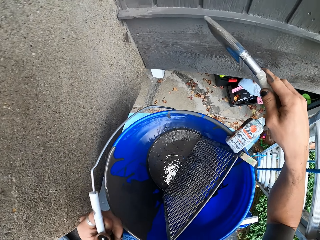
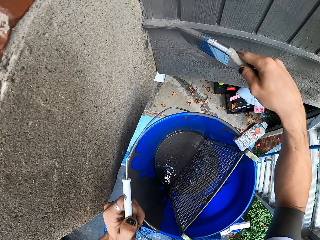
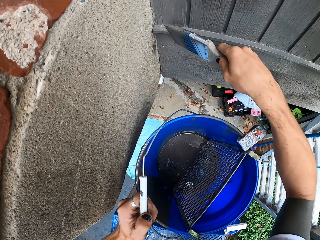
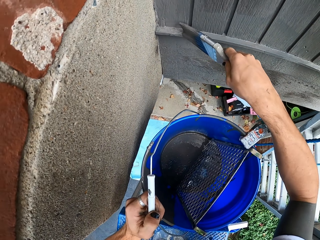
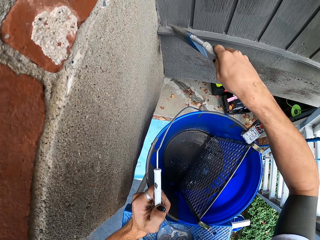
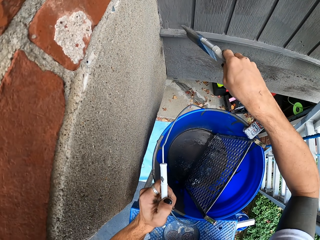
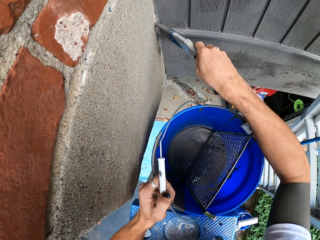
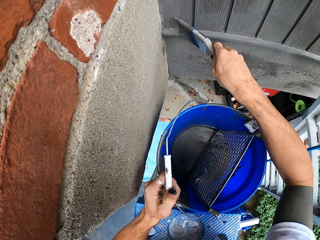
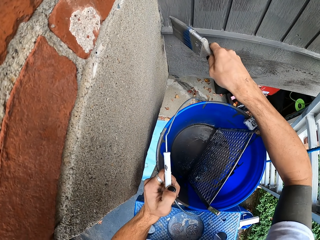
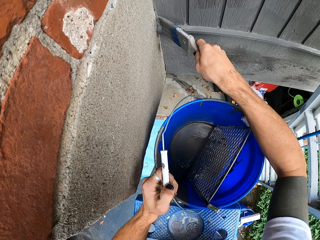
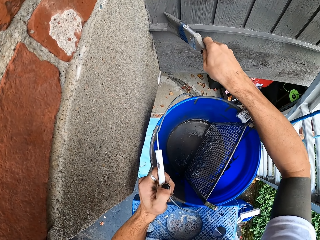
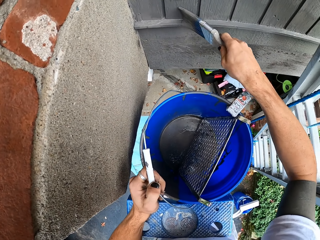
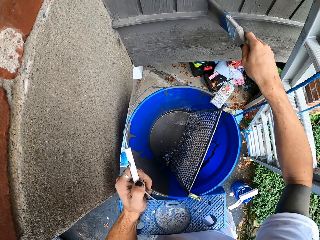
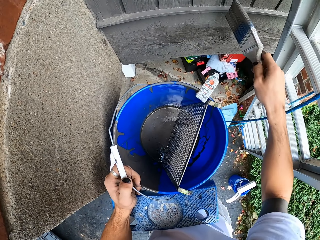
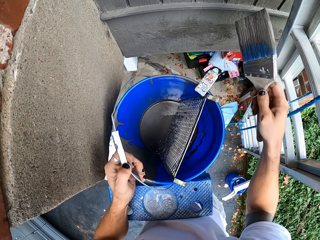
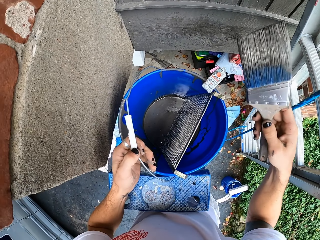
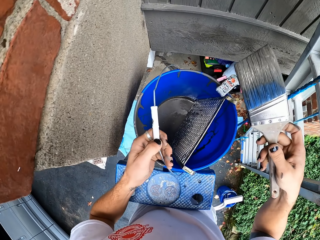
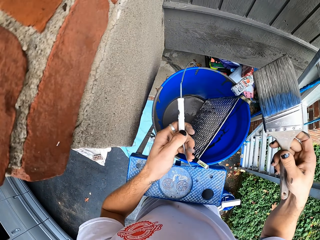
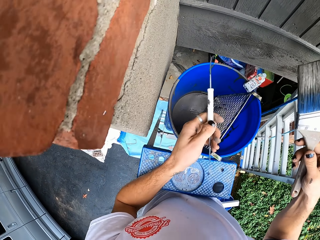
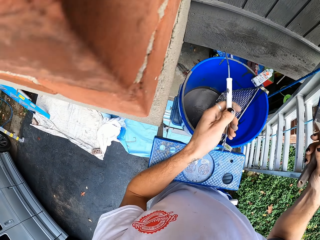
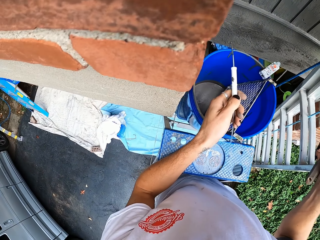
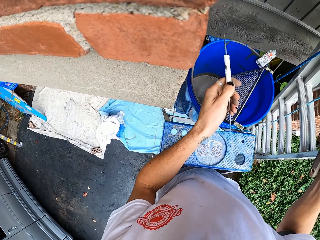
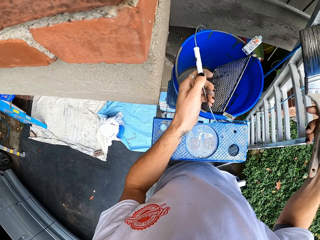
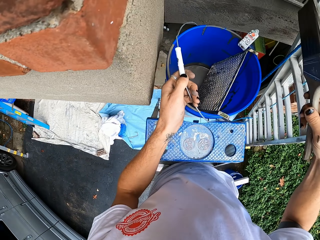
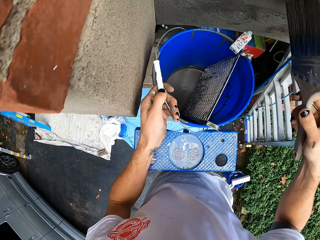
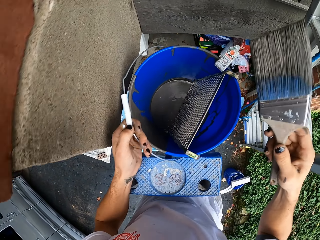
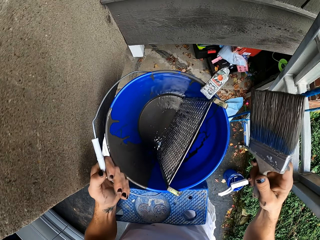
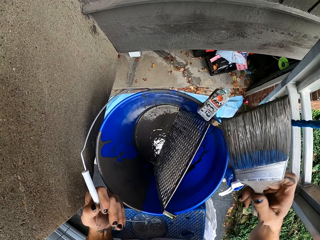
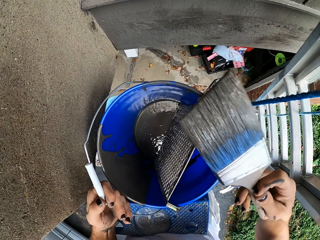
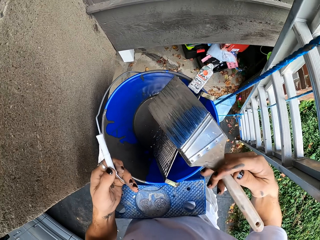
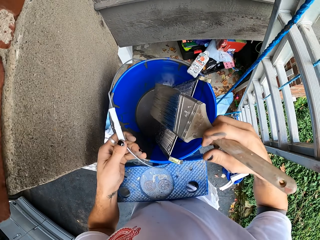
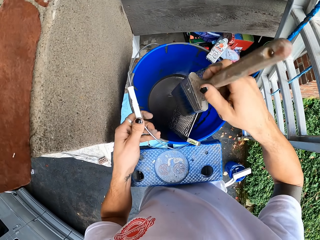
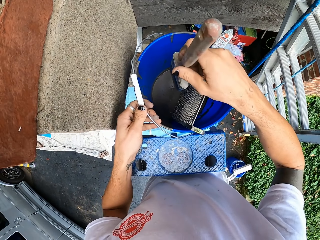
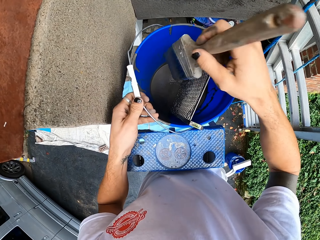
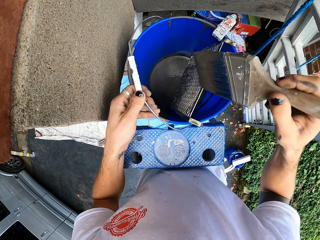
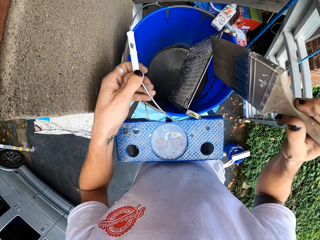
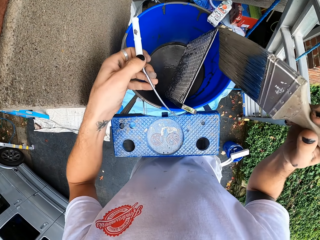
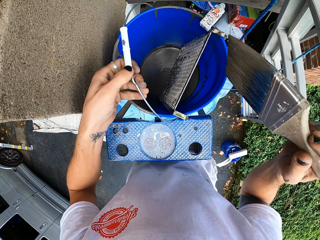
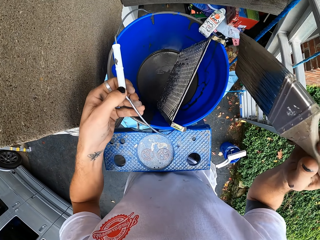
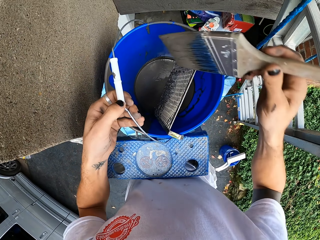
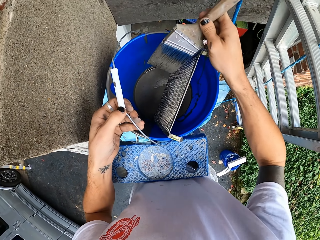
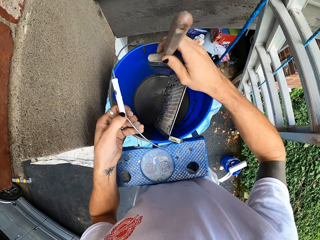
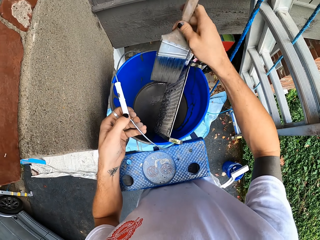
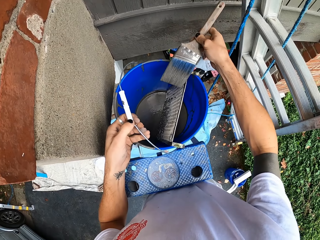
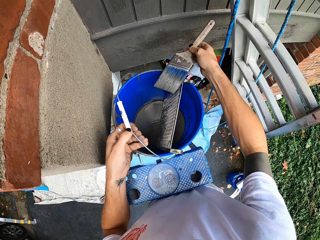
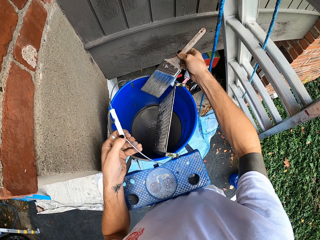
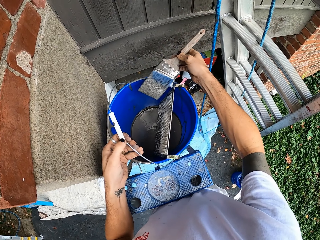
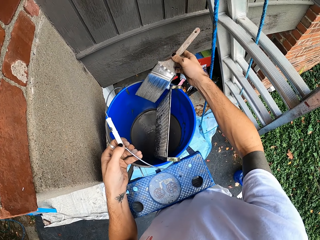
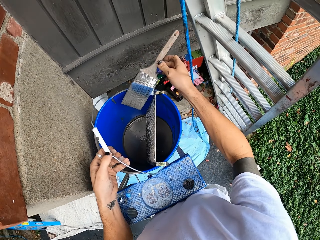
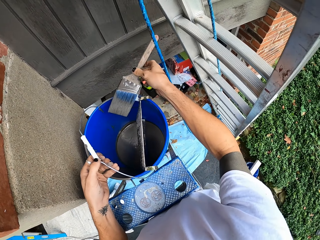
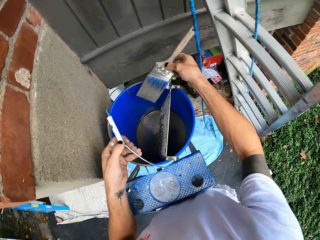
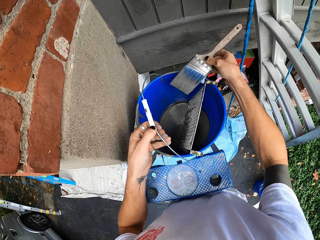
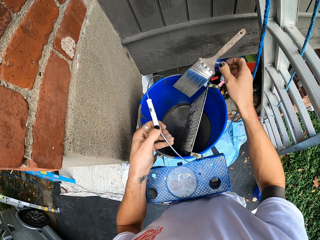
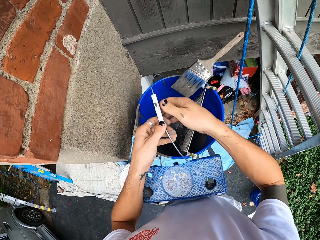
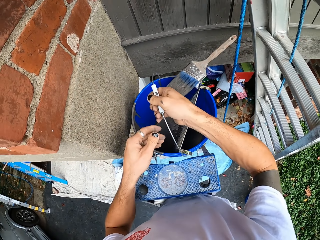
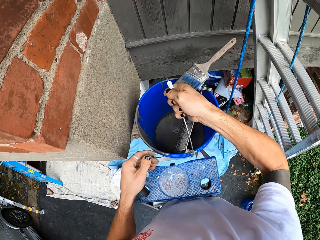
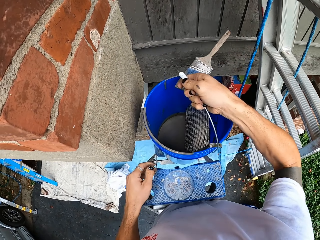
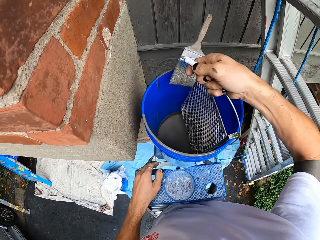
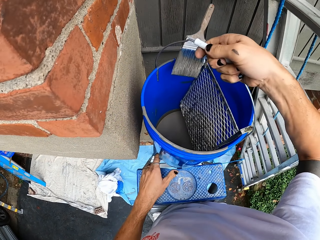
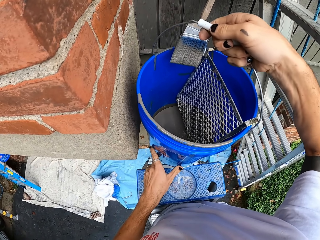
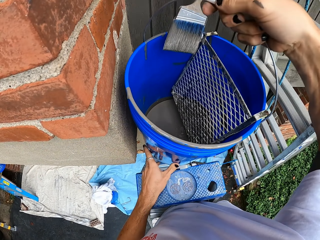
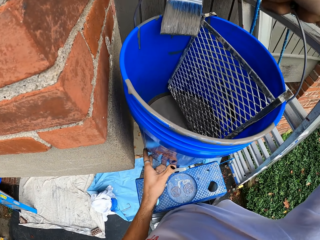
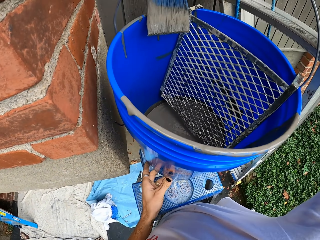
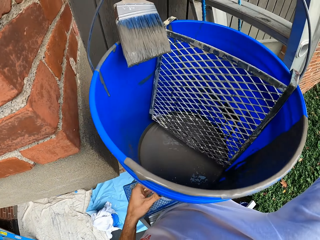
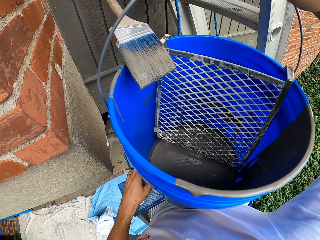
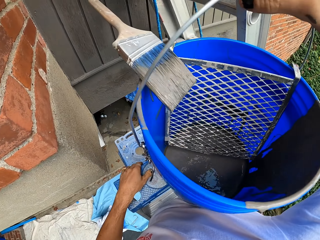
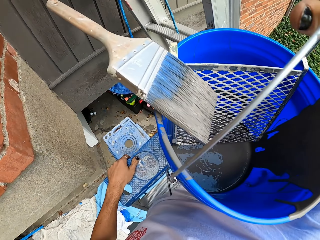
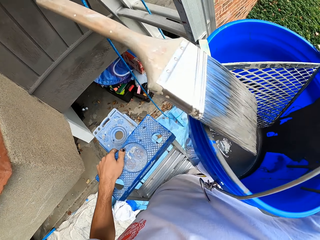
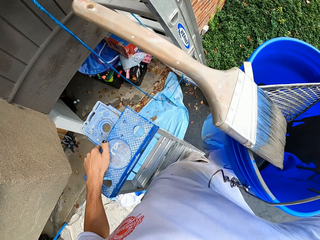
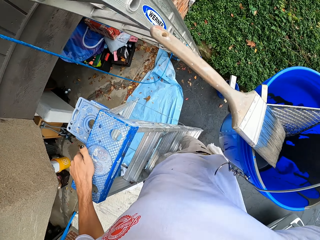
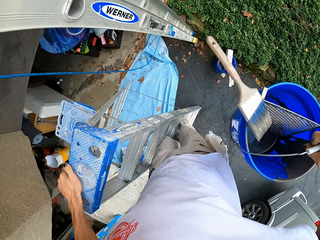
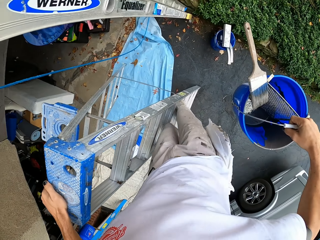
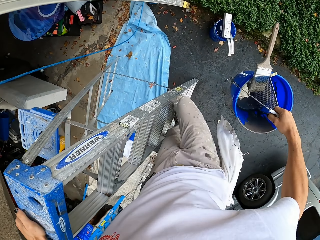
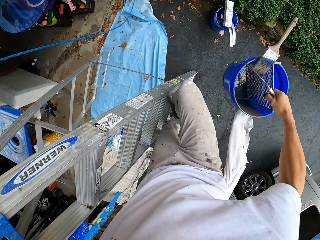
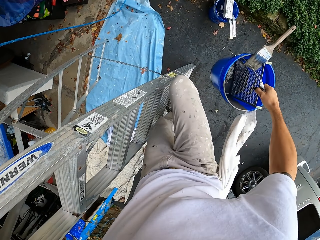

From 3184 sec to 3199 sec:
The camera wearer removes the brush from the wall. He holds the bucket with his hand. He dips the brush in the paint. He places the painting brush on the bucket. He lifts the bucket. He lifts the painting brush with his hands.

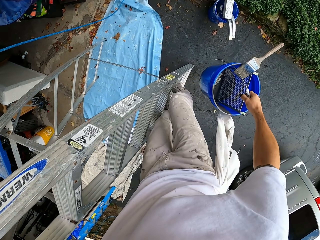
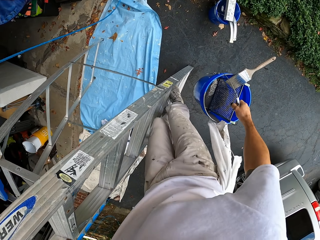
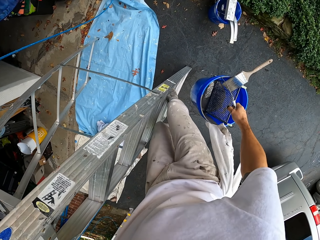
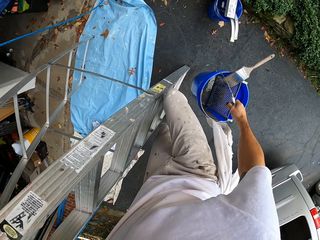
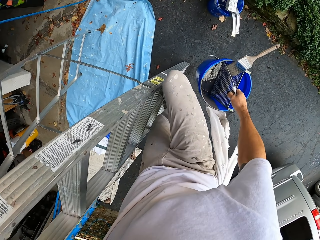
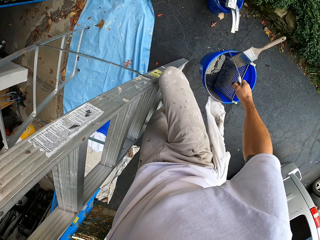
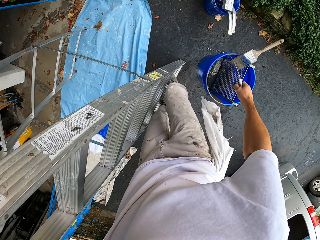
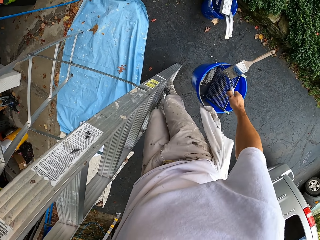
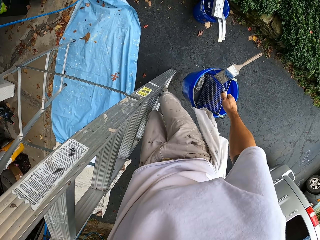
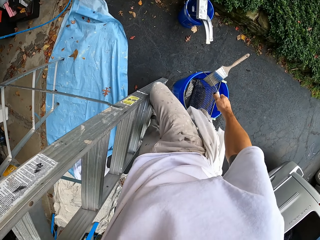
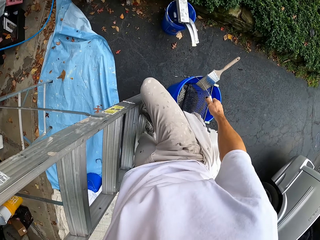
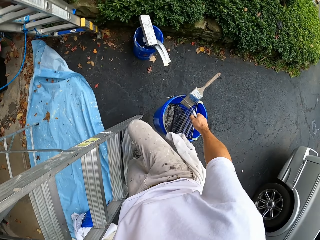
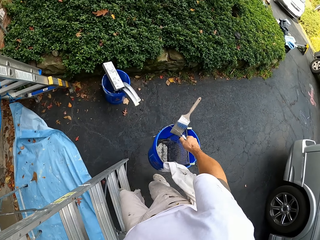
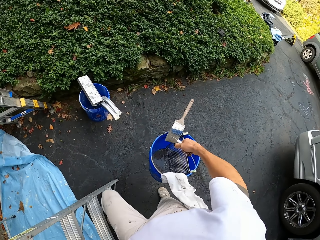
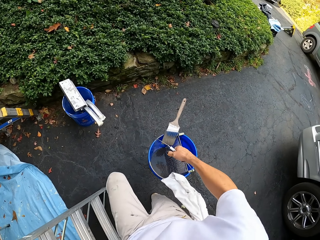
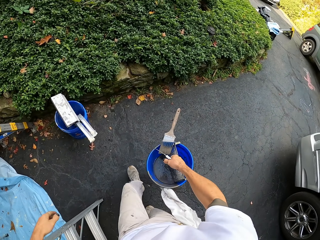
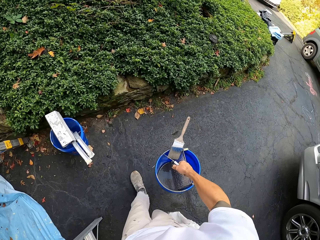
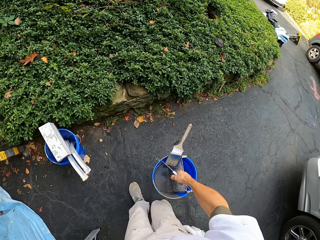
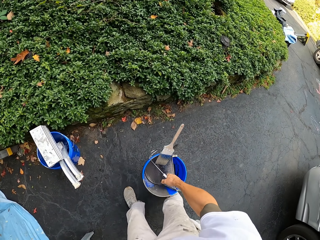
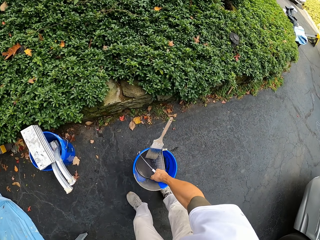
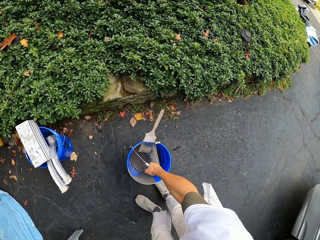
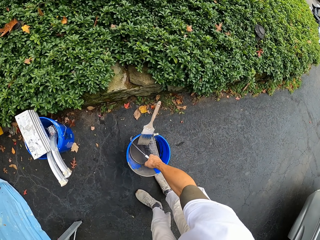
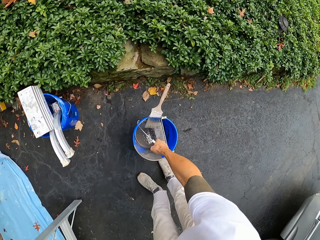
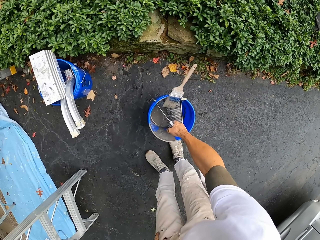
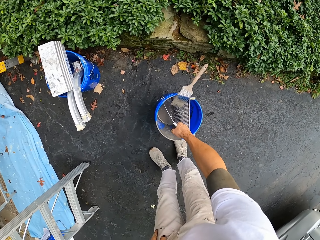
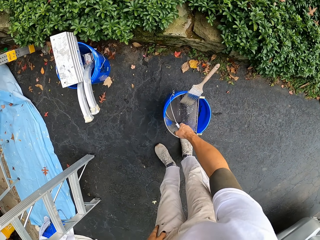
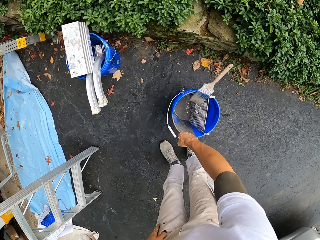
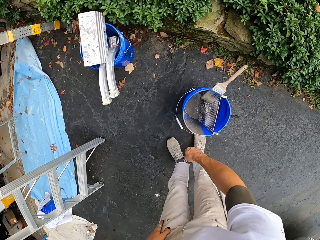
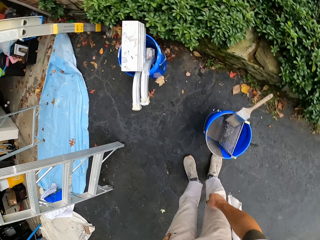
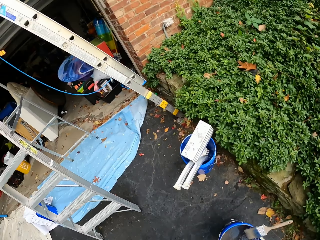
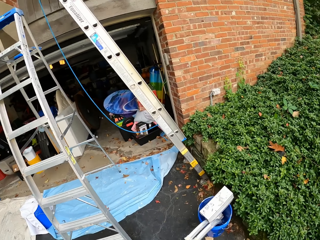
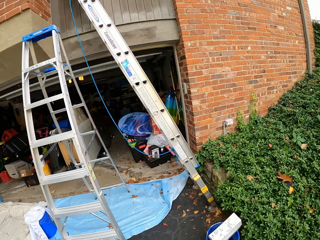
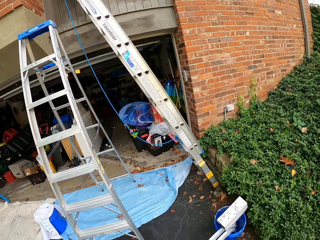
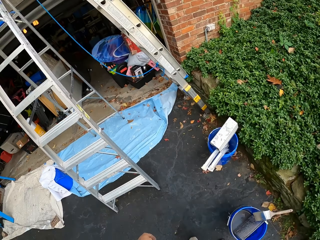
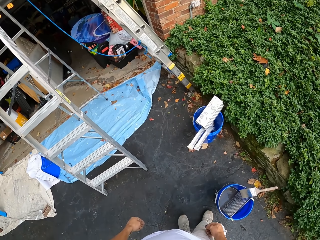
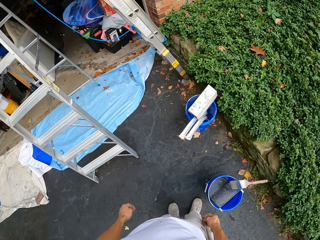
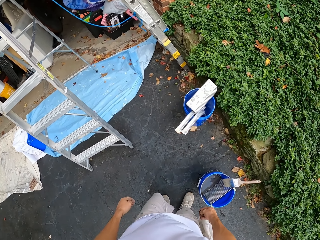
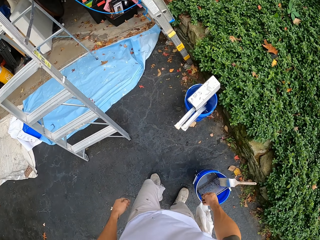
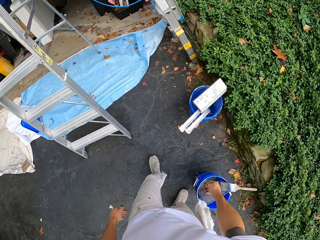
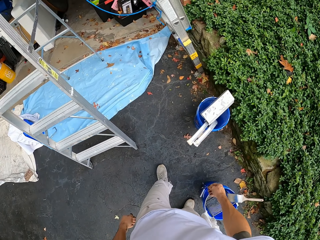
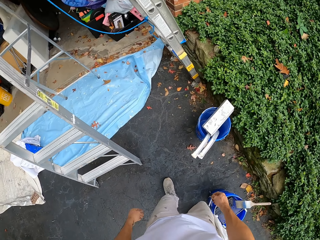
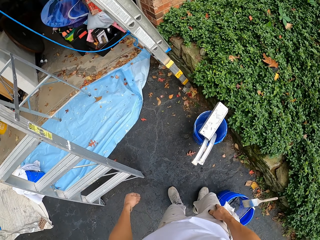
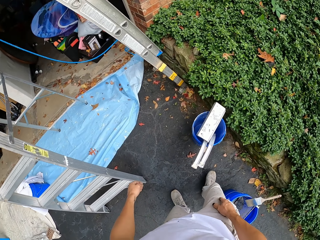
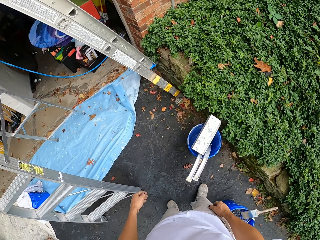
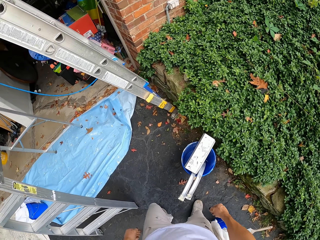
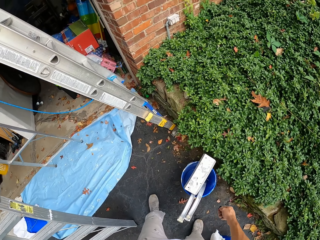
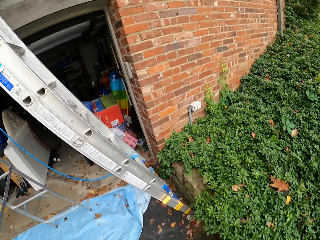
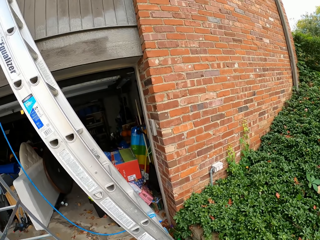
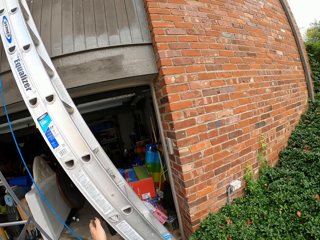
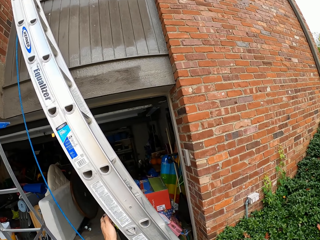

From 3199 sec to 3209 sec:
The camera wearer climbs down the ladder. They place the bucket on the floor. They look around the area and walk around the area.
